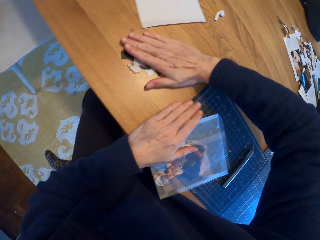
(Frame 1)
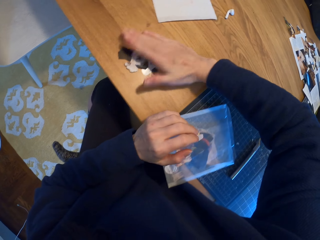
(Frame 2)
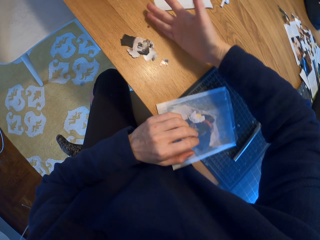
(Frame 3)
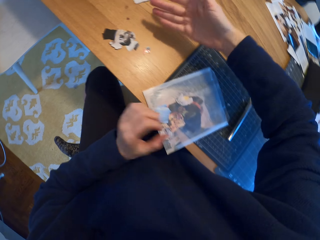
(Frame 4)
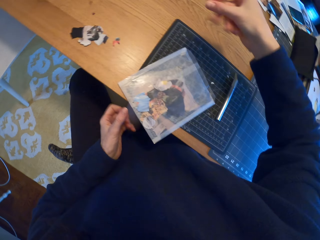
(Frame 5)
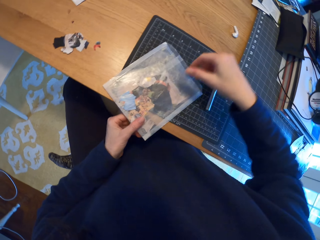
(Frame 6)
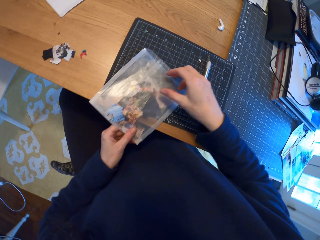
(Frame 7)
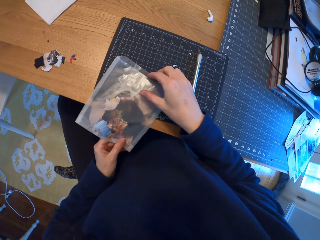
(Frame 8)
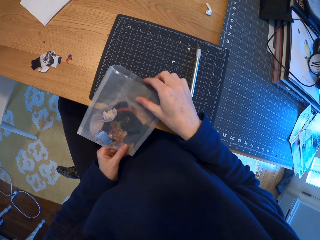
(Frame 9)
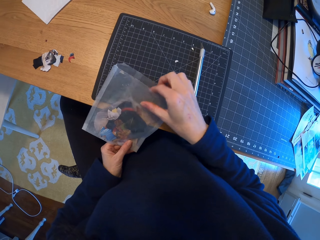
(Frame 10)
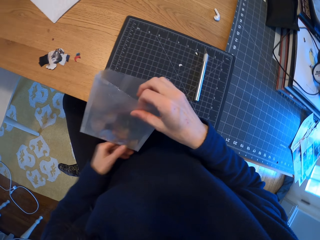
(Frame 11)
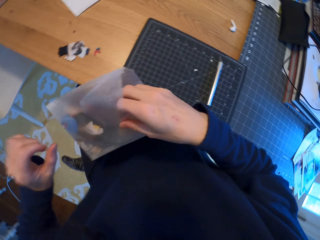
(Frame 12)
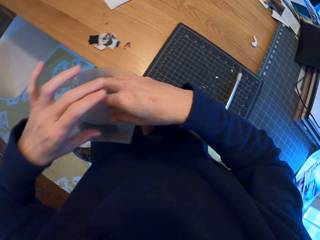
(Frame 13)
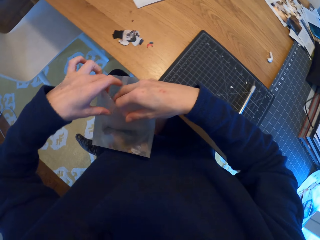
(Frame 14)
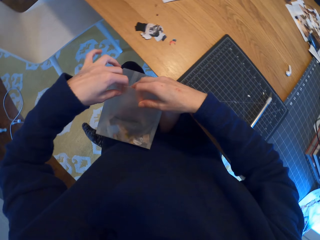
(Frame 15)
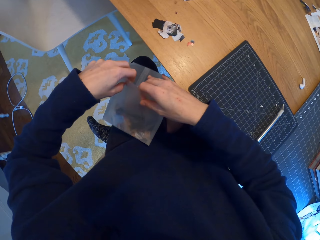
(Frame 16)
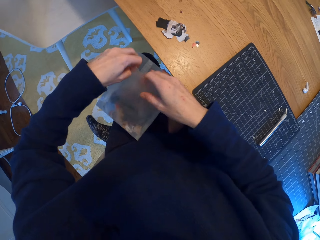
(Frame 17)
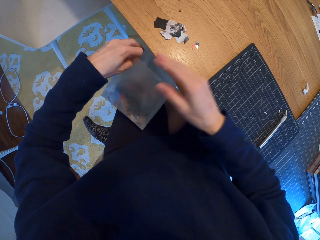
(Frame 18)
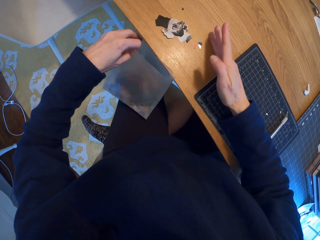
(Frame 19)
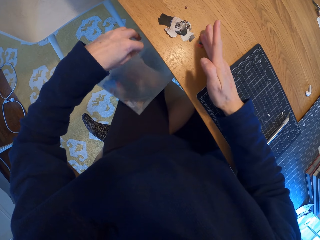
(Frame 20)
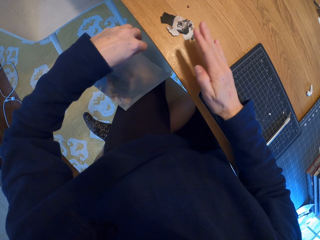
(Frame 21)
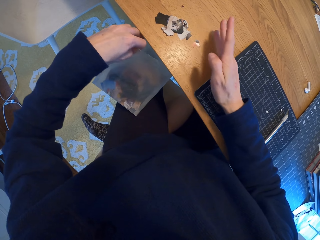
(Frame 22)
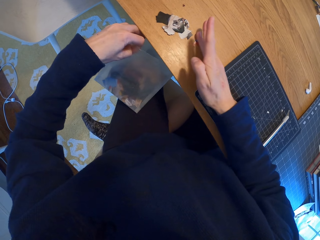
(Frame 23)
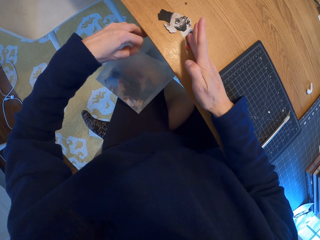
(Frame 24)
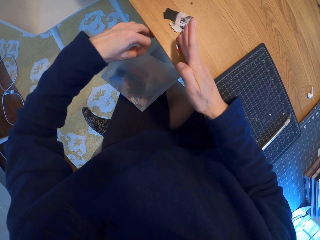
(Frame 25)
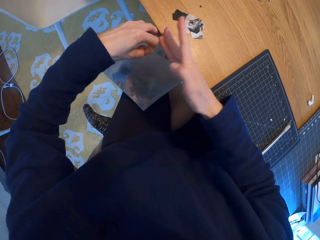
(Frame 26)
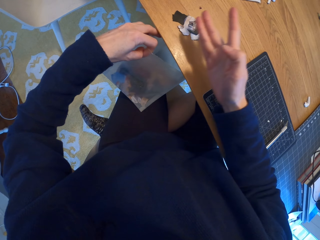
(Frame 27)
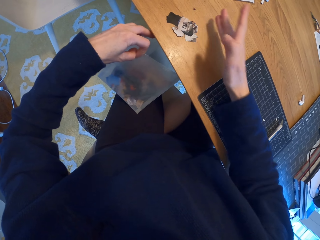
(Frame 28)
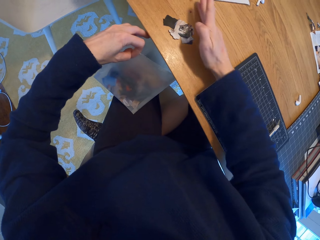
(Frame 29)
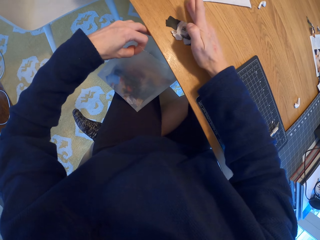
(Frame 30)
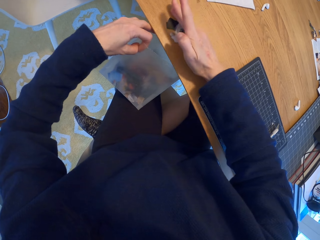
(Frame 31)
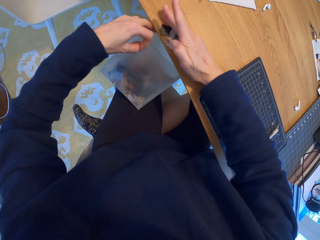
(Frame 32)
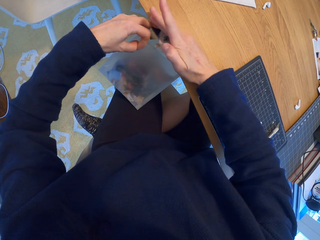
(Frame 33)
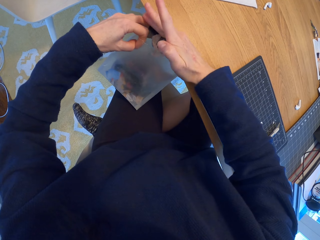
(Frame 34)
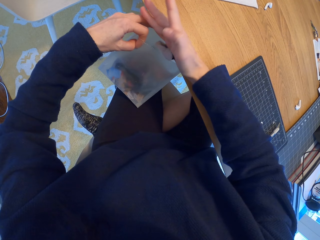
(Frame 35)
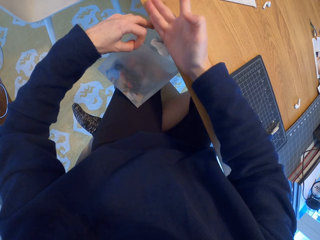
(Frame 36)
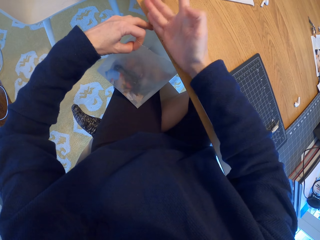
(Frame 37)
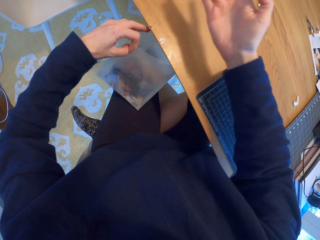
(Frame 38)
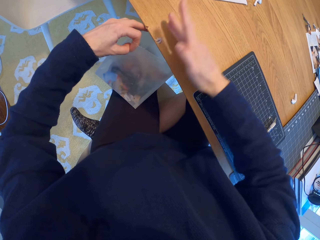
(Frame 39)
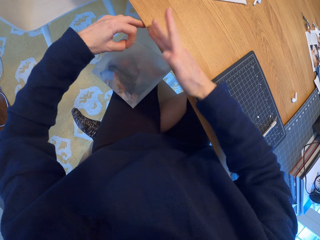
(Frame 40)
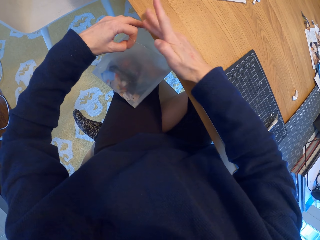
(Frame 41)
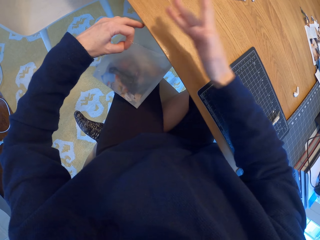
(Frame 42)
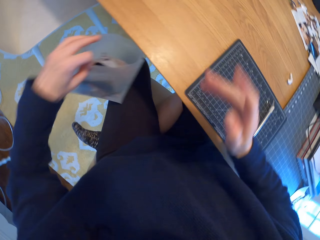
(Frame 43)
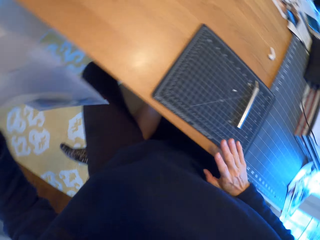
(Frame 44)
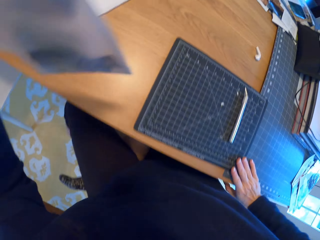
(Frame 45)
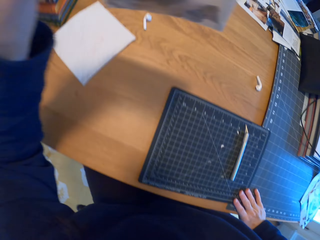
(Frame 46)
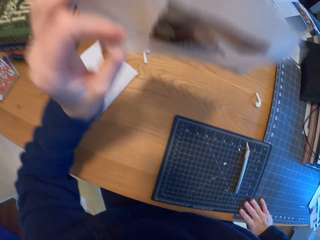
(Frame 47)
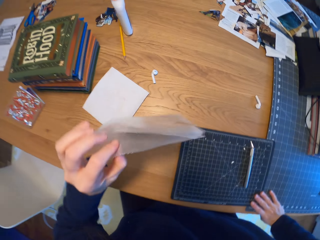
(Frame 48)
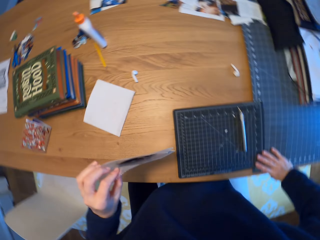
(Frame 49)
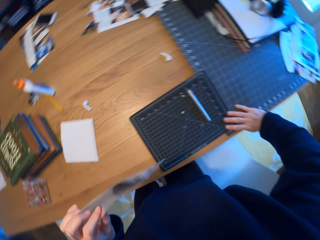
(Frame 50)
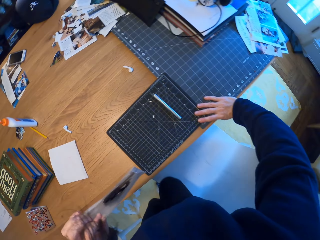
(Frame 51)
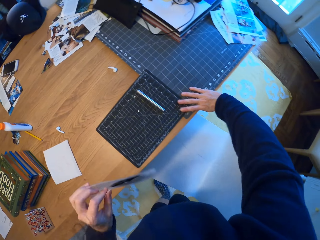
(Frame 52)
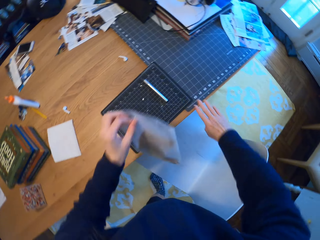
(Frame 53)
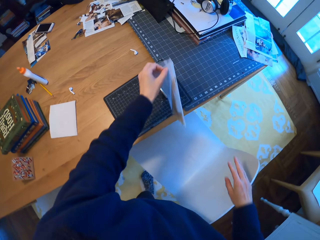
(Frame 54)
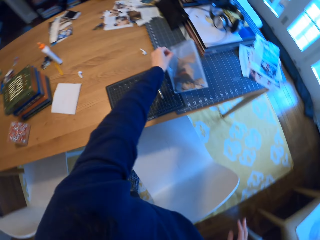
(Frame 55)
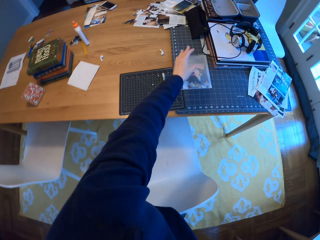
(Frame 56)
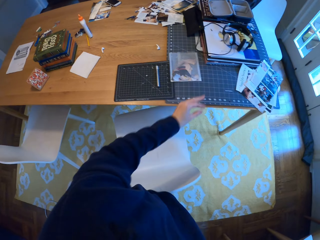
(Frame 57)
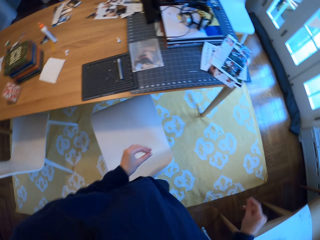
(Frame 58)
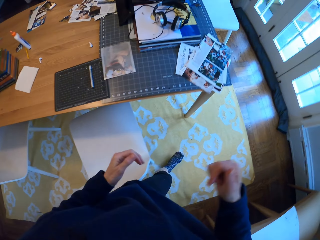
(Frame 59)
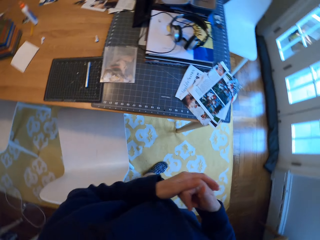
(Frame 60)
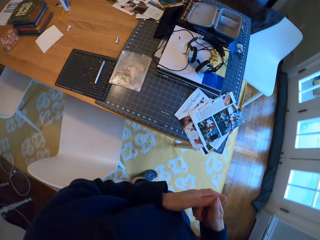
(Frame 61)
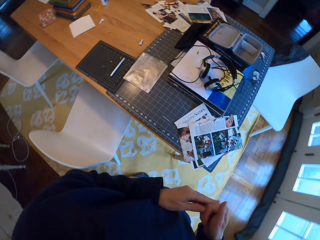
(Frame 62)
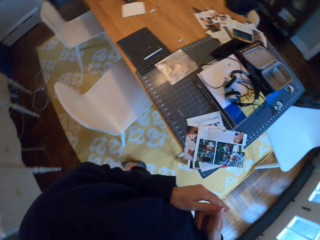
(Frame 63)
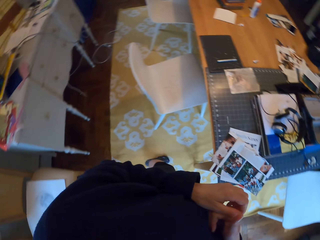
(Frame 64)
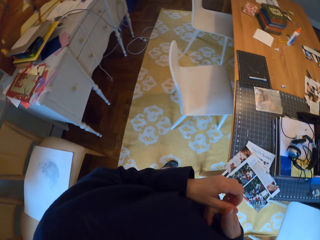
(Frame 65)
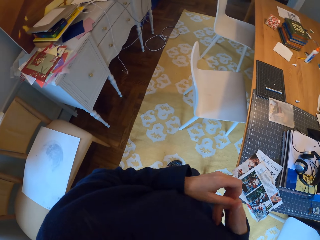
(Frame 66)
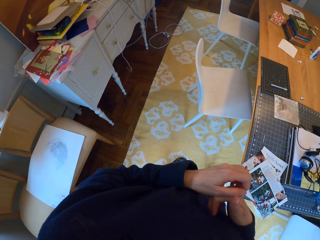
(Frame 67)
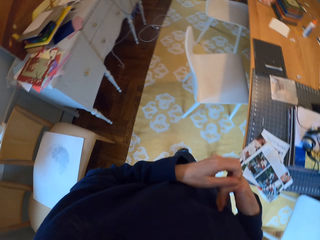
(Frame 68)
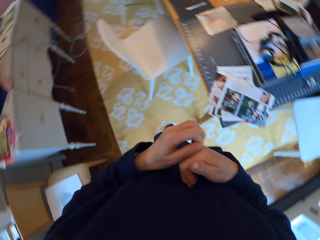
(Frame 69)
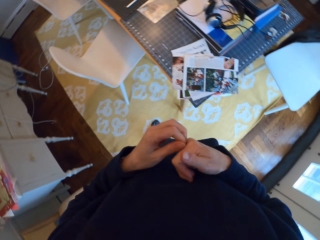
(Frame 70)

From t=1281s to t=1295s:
The camera wearer stares at the hand. They pick the plastic paper. They open the plastic bag. They put the pieces of paper in the plastic paper. They hold the plastic paper. They stand. They place the plastic paper on the cutting mat. They walk in the room. They scratch the hand.

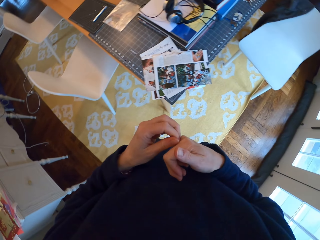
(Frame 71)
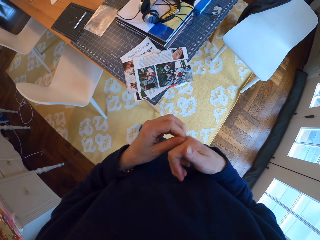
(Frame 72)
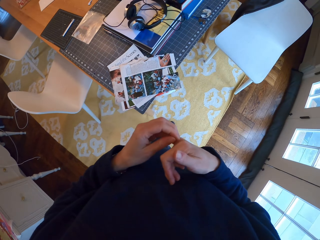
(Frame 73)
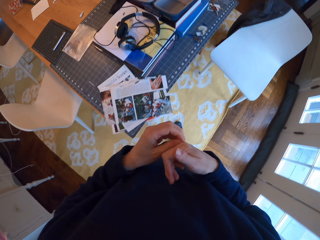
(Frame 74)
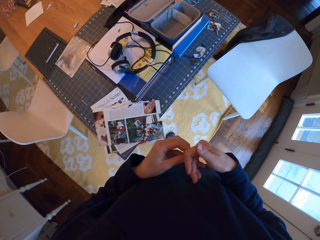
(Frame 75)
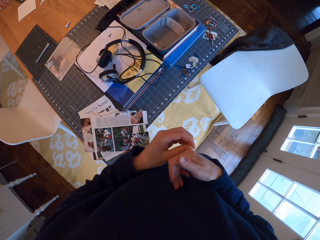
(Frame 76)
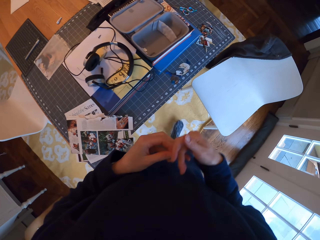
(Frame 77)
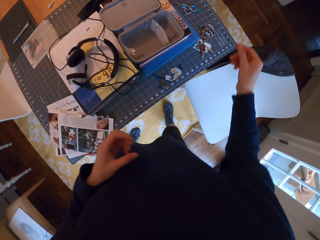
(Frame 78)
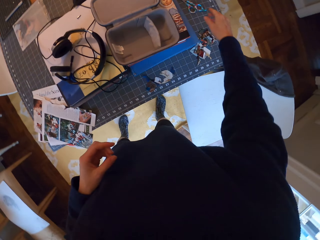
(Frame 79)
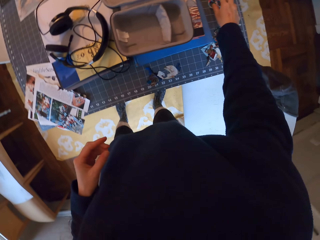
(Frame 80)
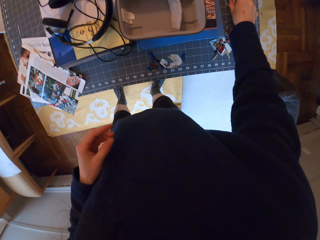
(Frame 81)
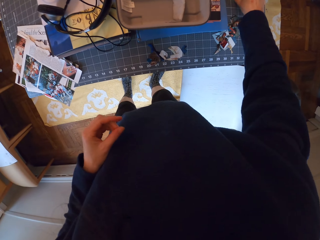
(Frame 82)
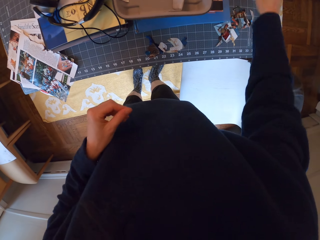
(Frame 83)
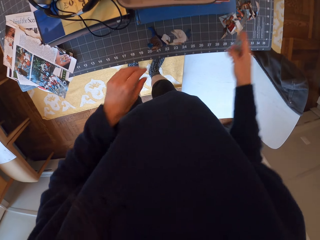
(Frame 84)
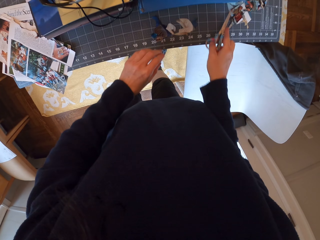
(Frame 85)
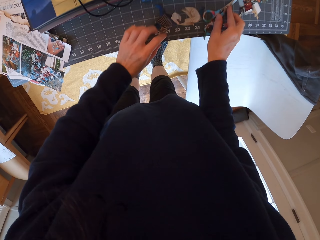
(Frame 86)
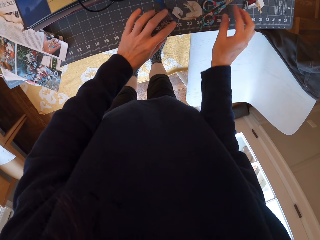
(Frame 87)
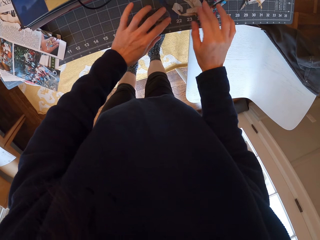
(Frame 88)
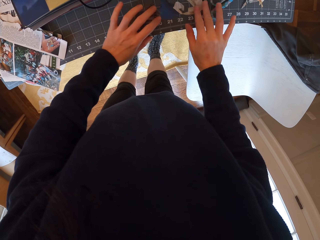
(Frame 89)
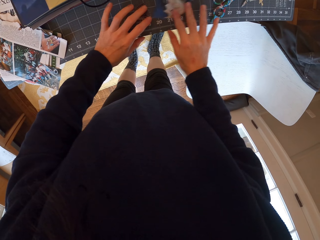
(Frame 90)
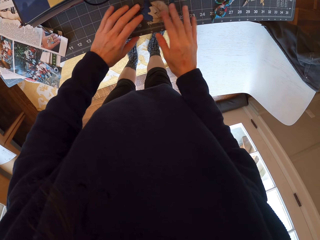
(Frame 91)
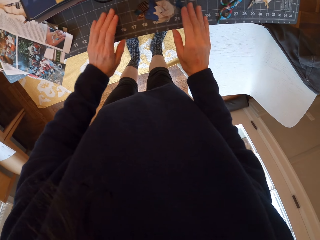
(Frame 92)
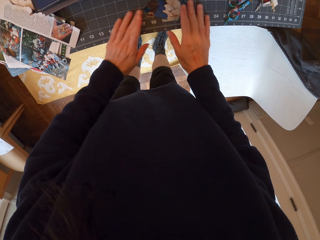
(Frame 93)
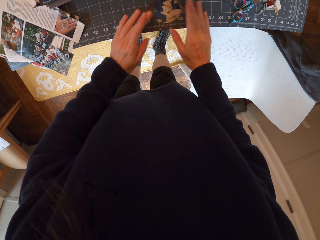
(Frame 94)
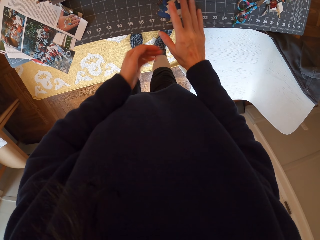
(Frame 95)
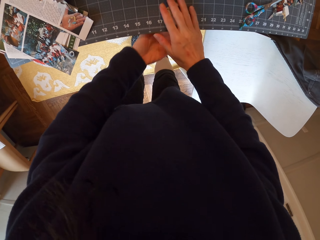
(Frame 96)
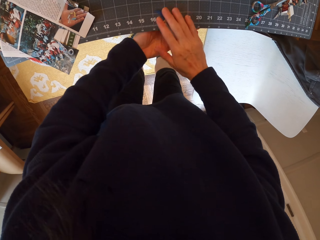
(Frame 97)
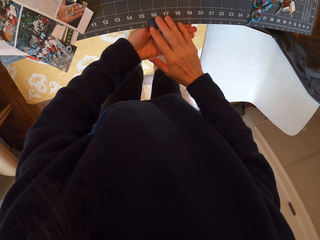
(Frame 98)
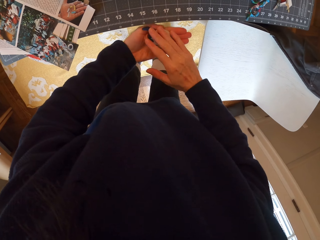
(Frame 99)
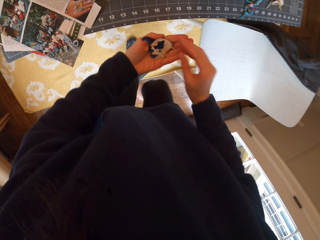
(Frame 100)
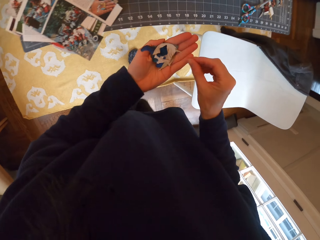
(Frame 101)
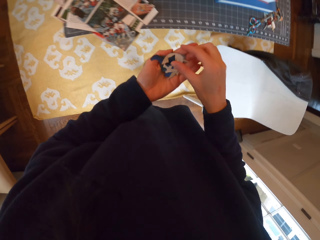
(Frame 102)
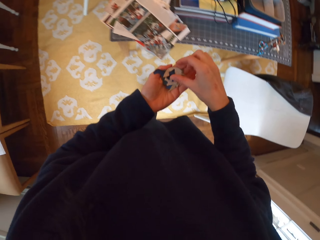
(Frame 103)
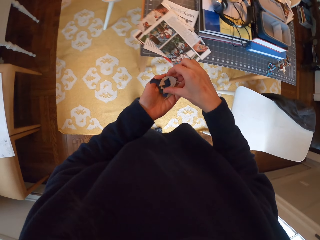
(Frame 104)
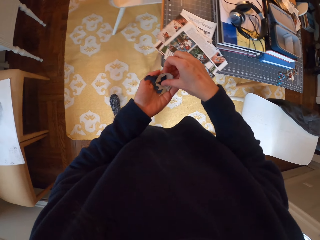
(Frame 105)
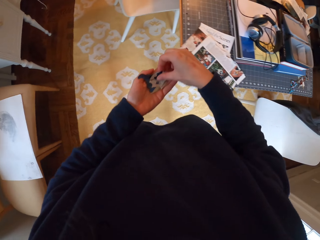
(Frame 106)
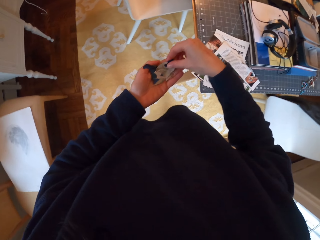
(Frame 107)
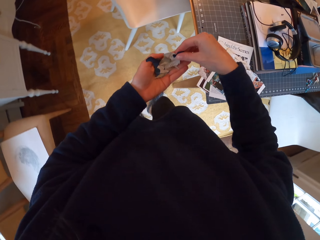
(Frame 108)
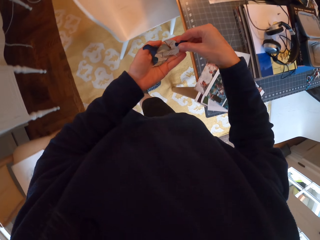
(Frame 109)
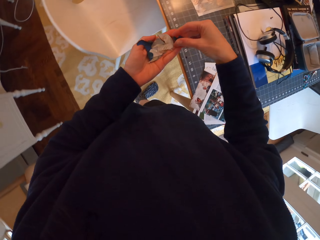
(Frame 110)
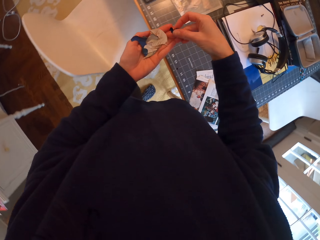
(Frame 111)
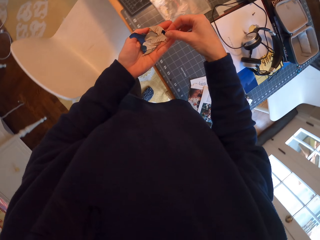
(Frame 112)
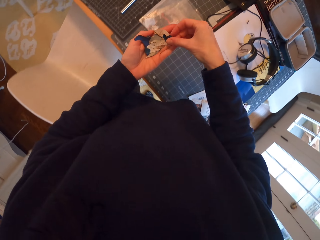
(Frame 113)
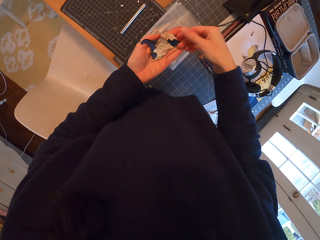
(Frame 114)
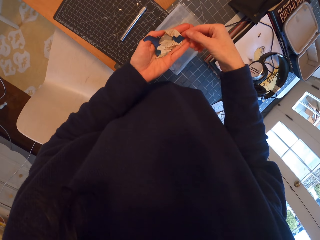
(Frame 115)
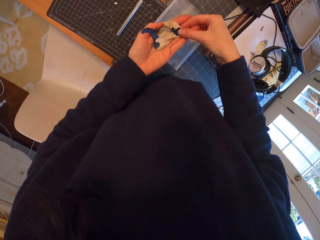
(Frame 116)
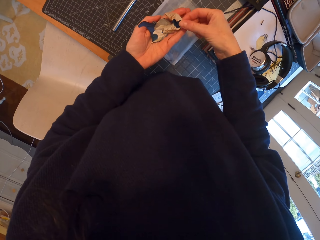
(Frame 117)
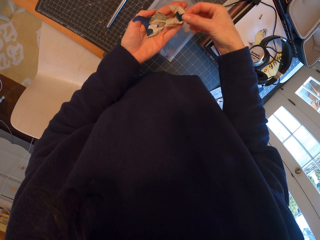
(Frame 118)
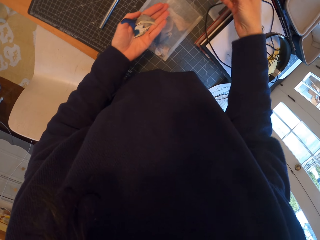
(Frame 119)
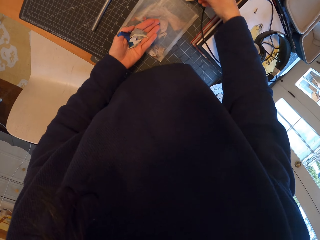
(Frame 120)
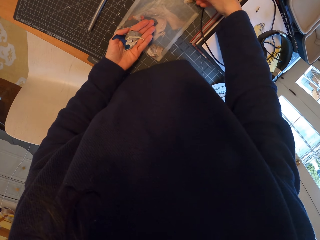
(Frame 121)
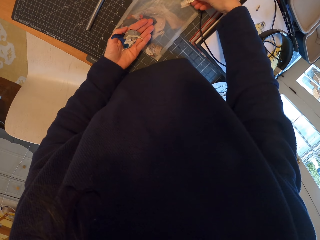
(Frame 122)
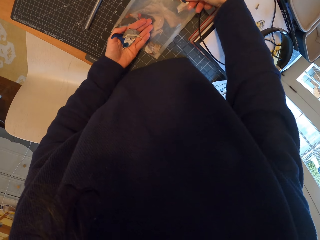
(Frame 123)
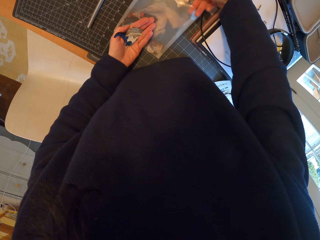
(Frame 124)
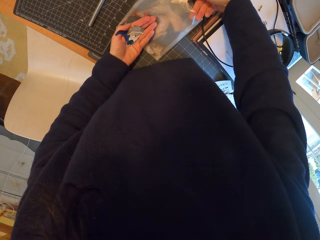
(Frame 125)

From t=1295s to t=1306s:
The camera wearer rubs hands together. They walk in the room. They pick the scissors. They move the scissors on the table. They place the scissors on the cutting mat. They move the pieces of paper on the cutting mat. They put the pieces of paper in the left hand. They walk in the room. They touch the pieces of paper. They pick pieces of paper. They put the pieces of paper in the plastic paper.
